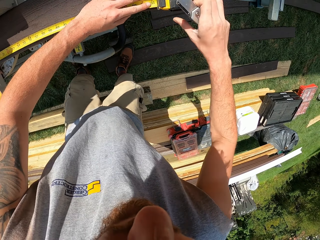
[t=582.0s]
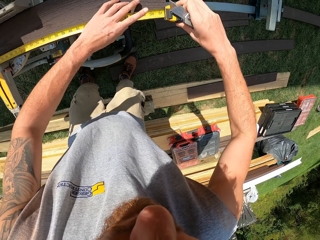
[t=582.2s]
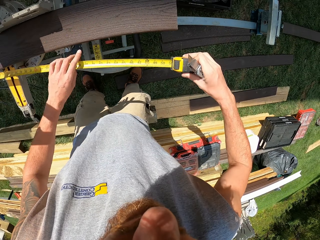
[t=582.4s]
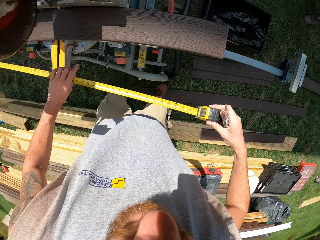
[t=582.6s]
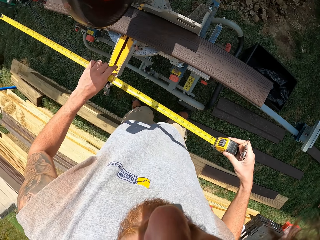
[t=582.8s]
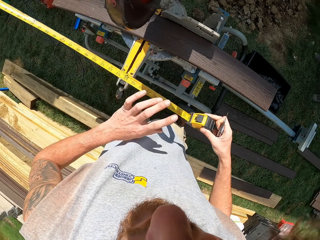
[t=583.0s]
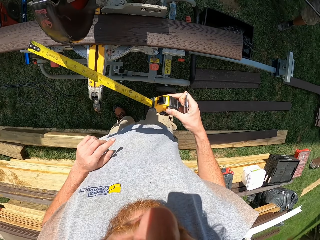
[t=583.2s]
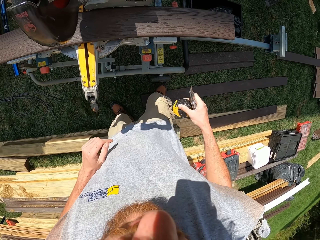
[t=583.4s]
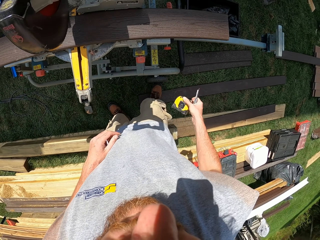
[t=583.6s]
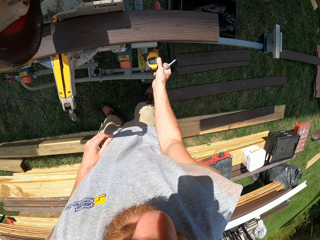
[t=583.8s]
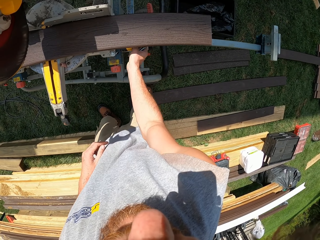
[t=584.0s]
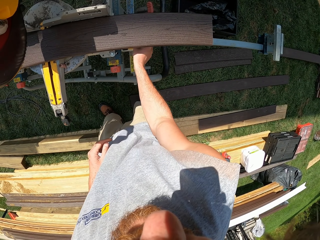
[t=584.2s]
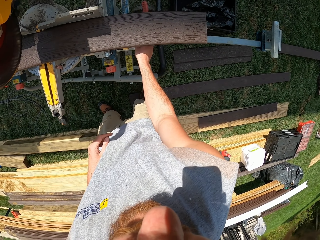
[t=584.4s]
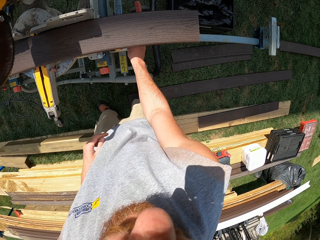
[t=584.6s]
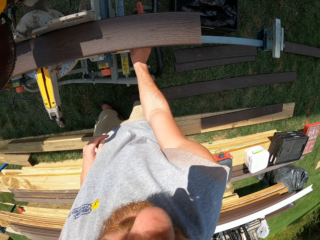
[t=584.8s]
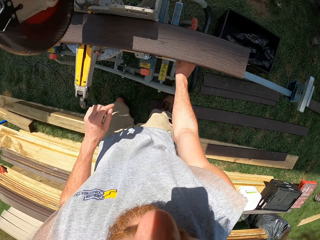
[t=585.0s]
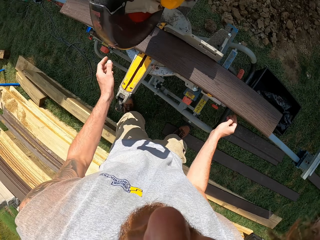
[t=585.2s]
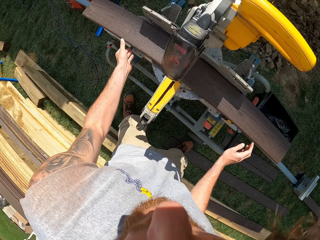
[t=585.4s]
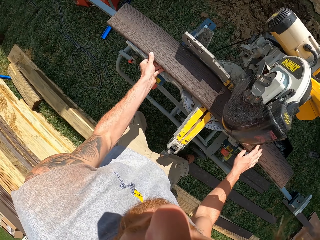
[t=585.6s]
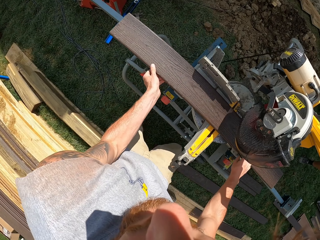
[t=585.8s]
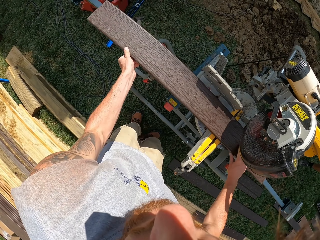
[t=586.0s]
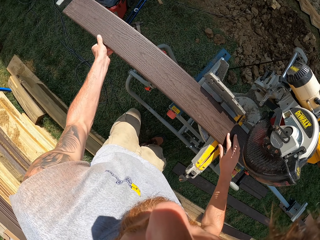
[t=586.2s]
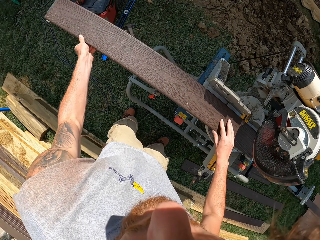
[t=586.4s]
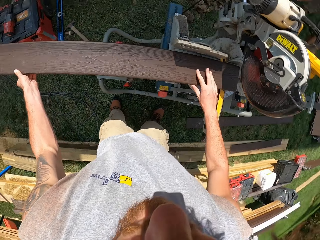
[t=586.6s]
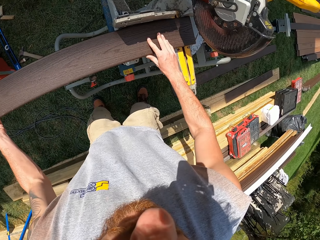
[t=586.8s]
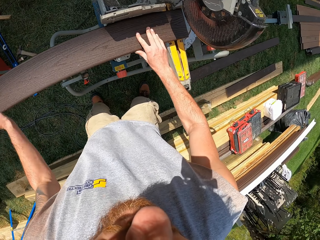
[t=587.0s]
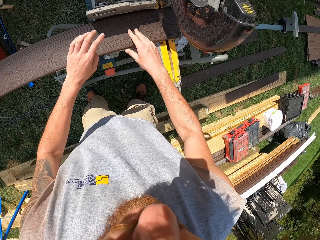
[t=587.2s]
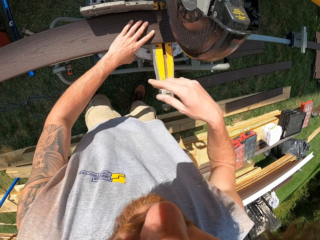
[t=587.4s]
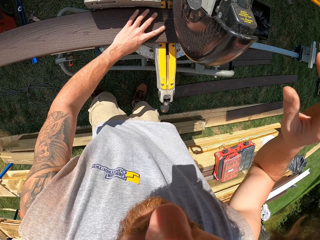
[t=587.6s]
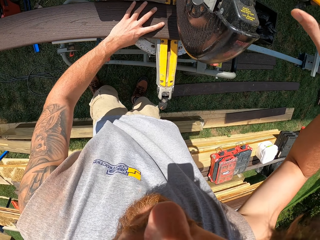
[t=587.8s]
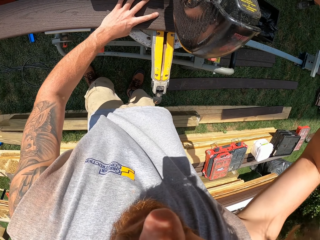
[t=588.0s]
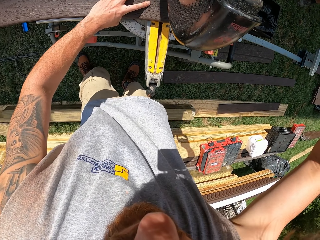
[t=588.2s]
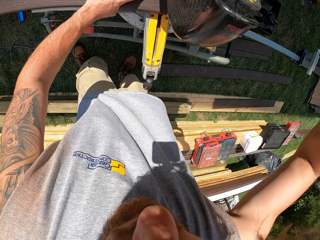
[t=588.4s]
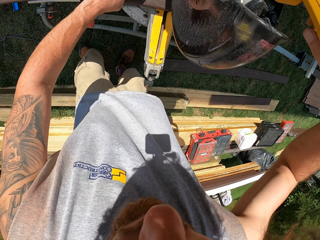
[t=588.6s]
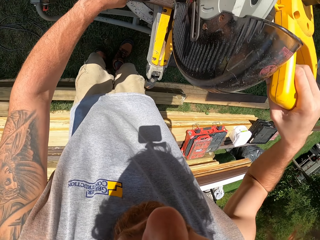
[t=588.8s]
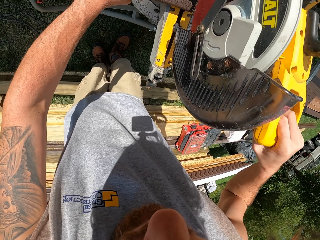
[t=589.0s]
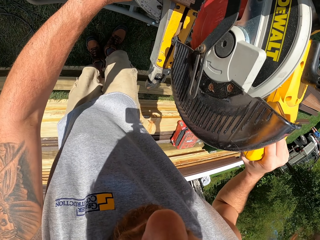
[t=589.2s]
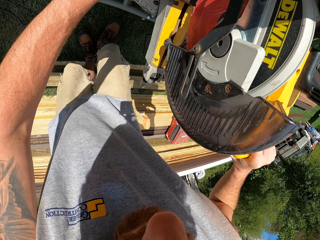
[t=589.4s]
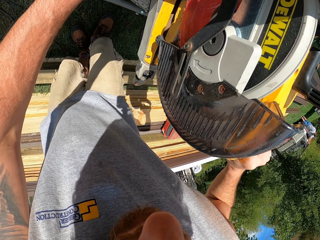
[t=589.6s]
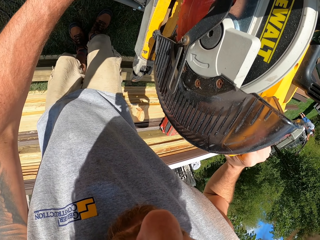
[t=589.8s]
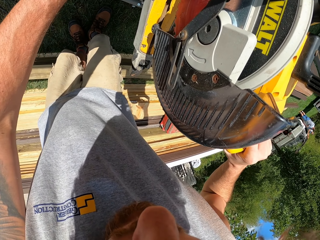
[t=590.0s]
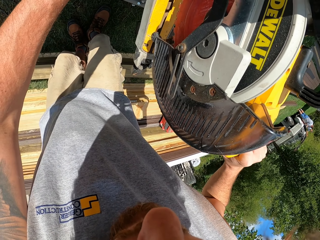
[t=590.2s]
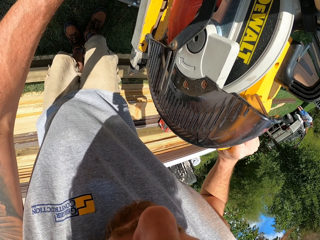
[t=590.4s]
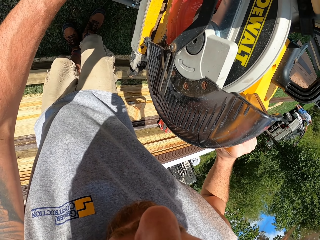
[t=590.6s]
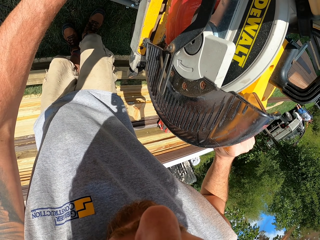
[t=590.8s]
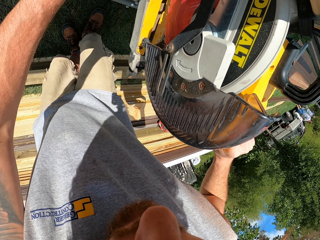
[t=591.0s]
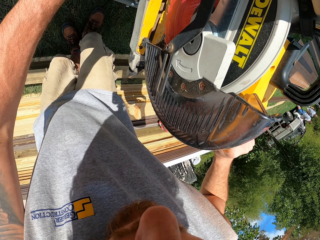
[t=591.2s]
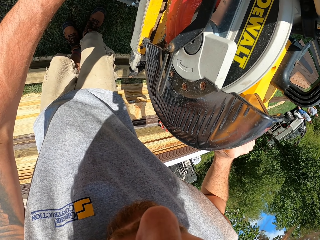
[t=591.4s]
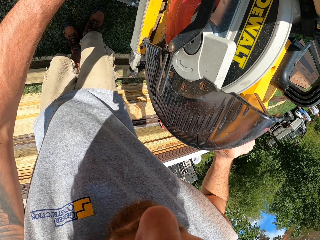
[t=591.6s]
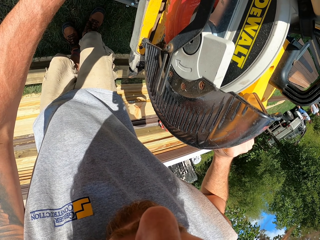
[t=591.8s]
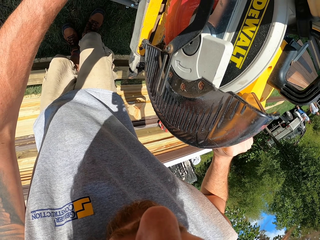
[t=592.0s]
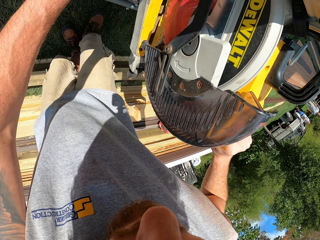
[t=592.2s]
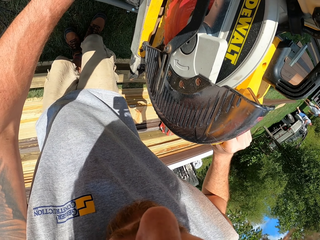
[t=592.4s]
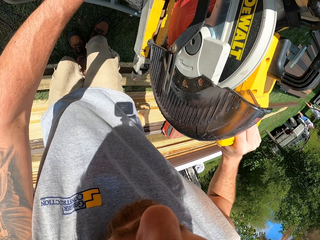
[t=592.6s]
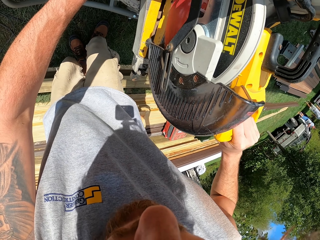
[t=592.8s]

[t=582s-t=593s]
The camera wearer picks a tape measure. They hold a hand measuring tape. They push the tape measure. They remove the hand measuring tape in a timber. They drop the tape measure. They put a mark in the timber. They drop a cutter. They move wood. They lift the timber from a cutting machine. They operate a circular saw. They cut the timber with the cutting machine.

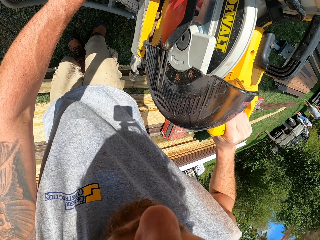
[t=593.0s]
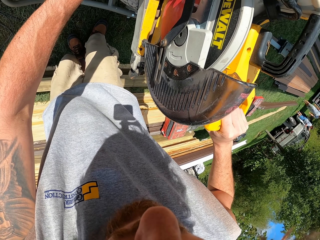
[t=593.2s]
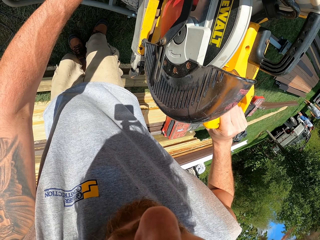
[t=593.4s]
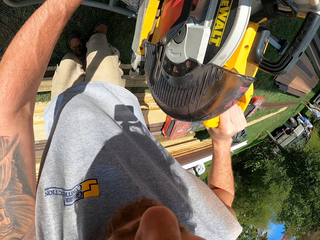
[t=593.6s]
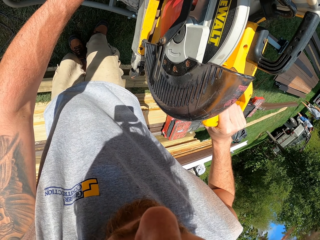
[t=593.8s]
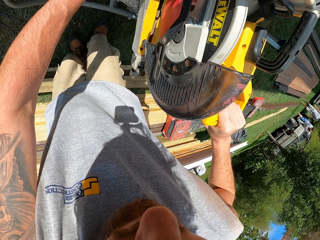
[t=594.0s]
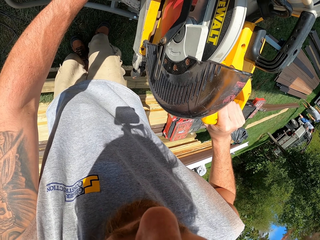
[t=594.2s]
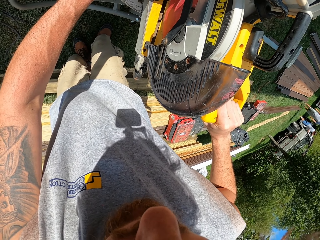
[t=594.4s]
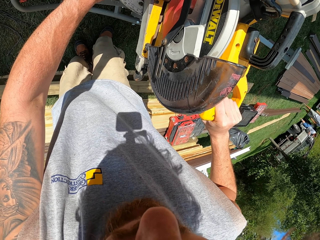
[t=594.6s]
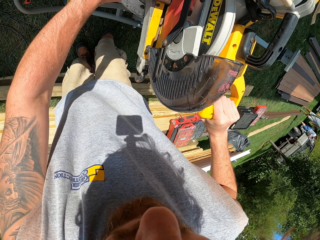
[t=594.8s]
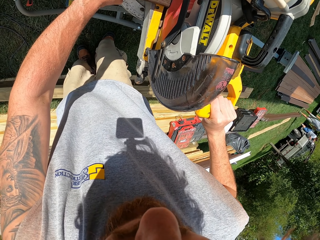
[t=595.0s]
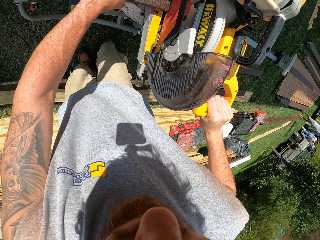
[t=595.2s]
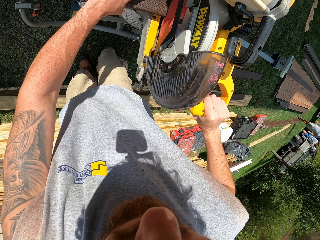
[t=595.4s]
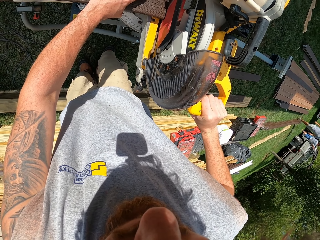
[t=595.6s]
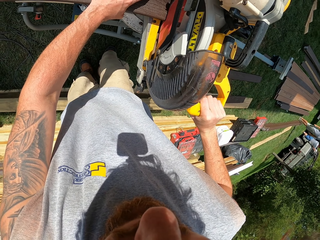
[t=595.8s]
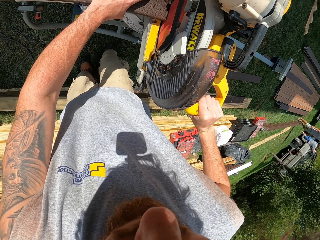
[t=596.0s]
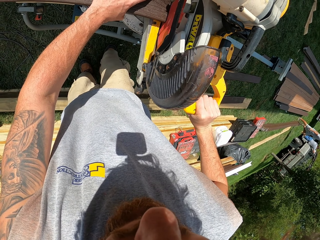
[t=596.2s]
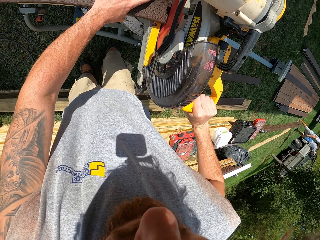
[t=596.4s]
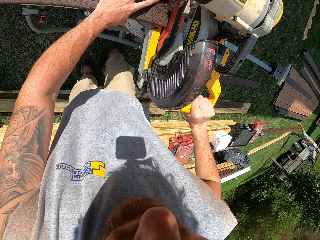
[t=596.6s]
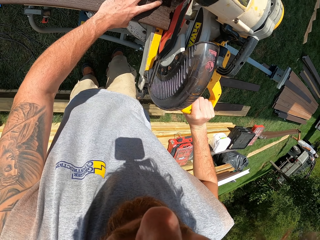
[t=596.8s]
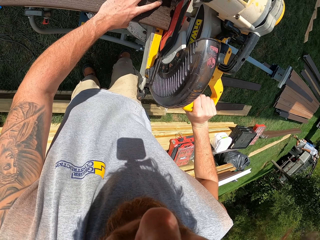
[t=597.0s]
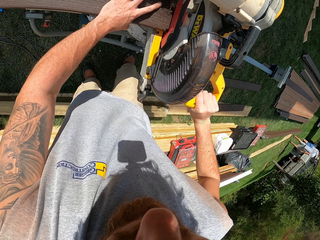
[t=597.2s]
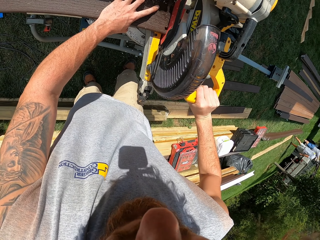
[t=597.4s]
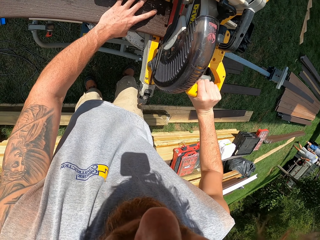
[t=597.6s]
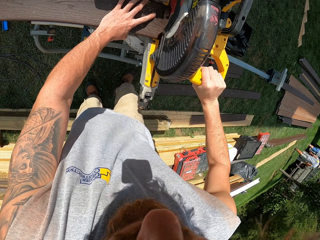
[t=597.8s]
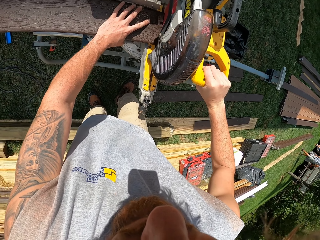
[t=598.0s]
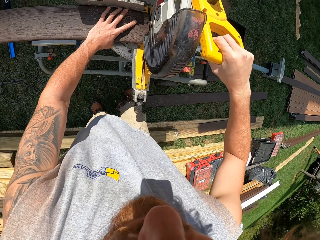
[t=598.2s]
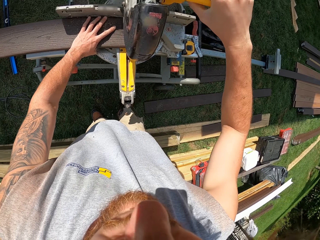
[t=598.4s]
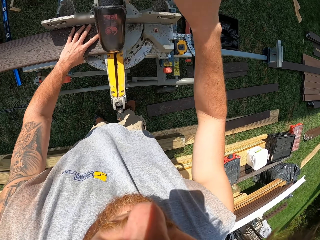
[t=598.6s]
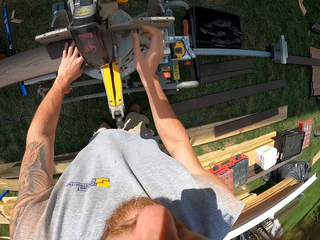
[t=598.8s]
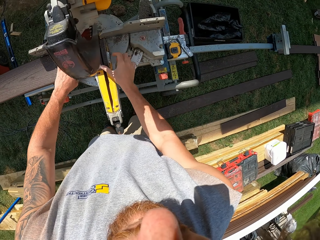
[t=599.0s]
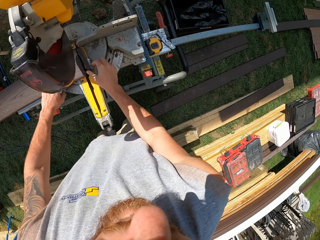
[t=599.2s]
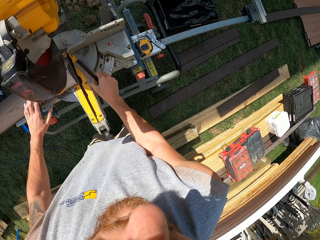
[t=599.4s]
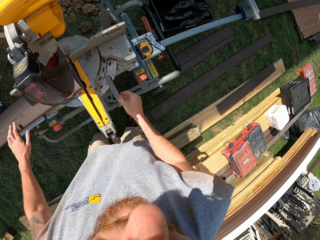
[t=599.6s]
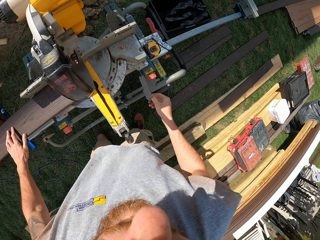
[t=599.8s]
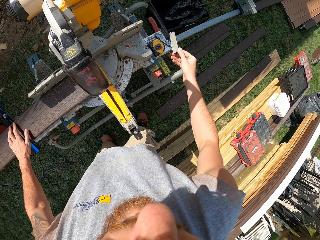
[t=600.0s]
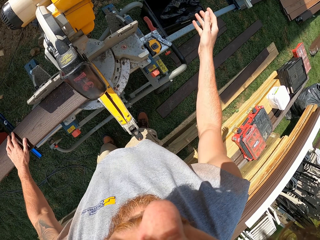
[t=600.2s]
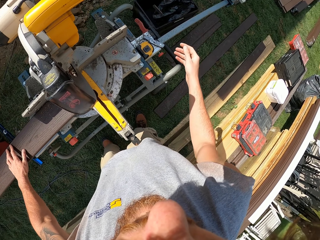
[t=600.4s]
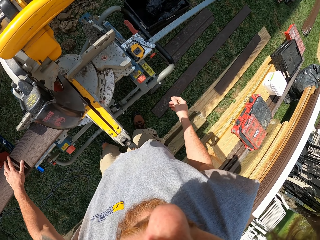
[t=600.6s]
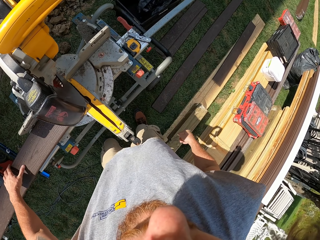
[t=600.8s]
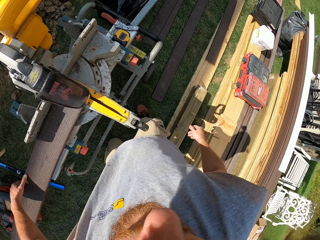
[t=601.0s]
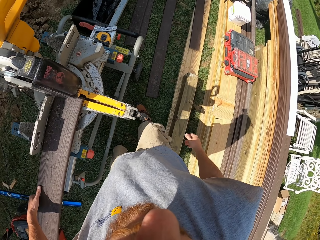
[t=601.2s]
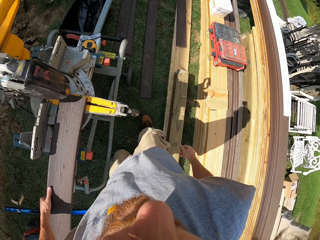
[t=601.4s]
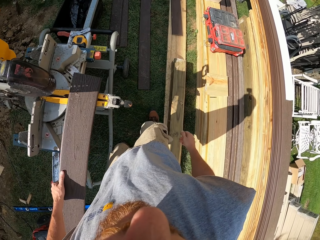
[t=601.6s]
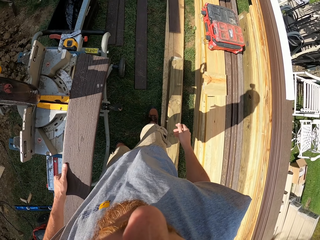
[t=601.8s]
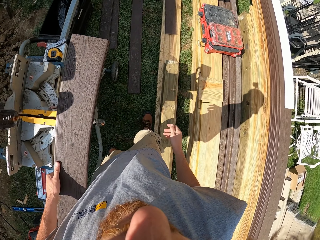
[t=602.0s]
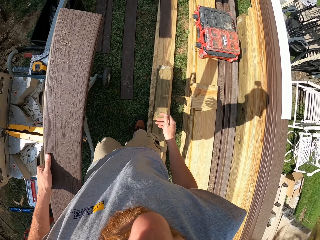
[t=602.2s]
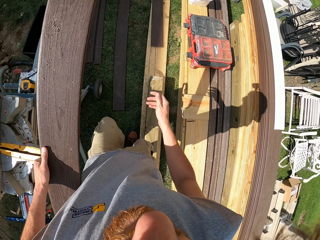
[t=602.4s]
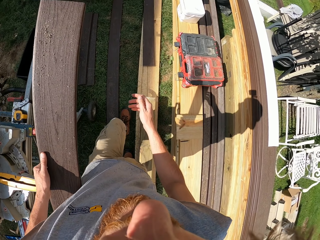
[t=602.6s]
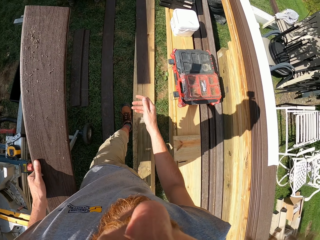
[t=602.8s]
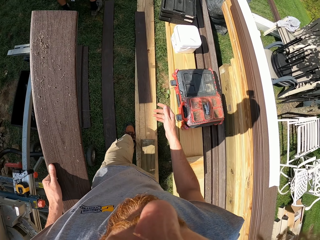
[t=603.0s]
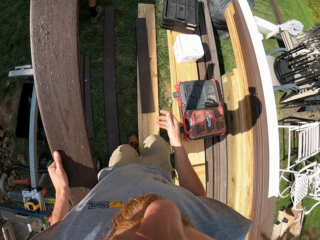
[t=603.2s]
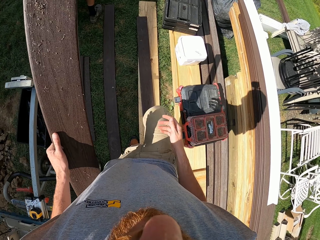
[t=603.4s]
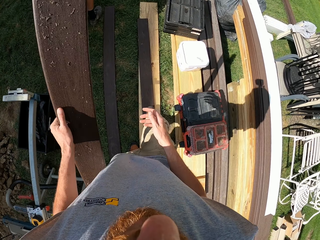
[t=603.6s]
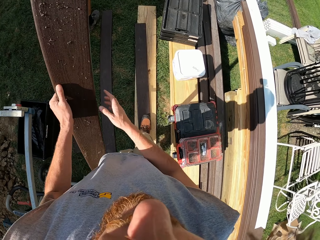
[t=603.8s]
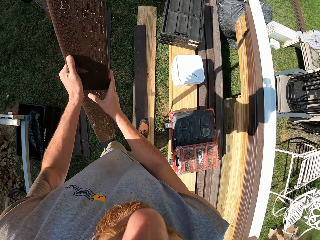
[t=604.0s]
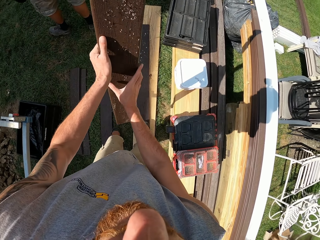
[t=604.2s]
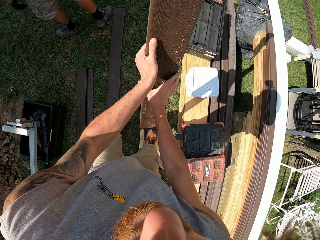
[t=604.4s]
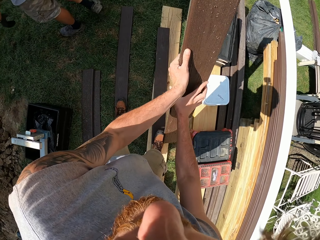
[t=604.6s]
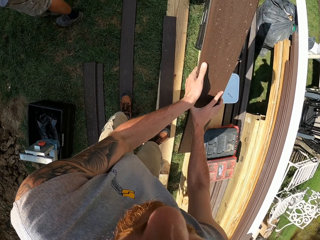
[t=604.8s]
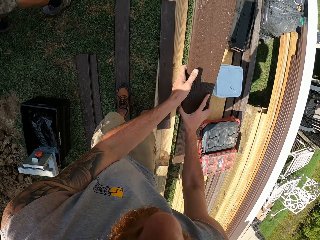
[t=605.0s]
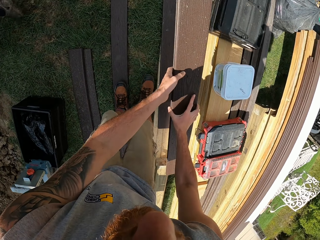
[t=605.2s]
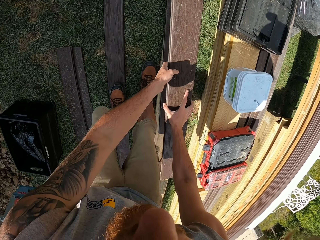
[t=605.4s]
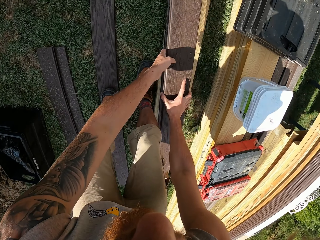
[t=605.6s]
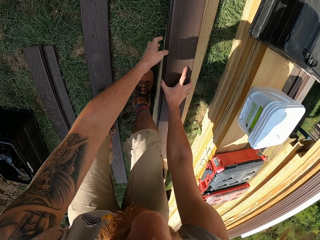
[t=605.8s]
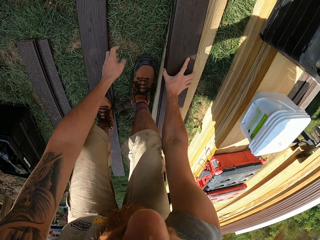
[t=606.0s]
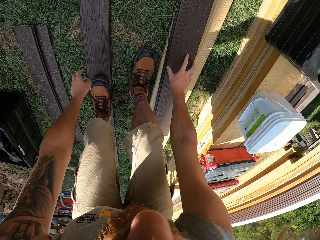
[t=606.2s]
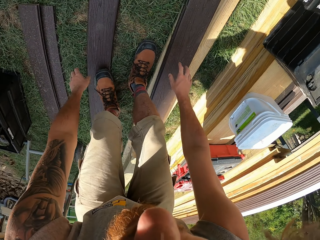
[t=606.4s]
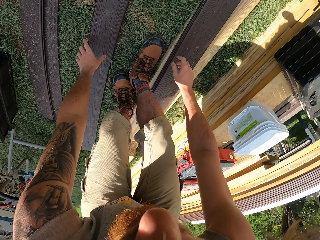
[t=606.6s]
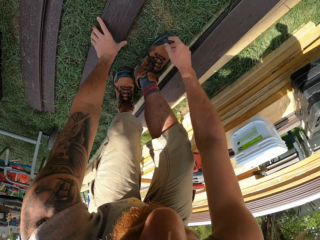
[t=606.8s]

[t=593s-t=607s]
The camera wearer cuts wood. They pick a piece of timber. They drop the wood. They throw the piece of timber in a bin. They pick wood. They carry a timber with the left hand. They walk around. They hold the wood with both hands. They drop the wood. They put the timber on the ground.
